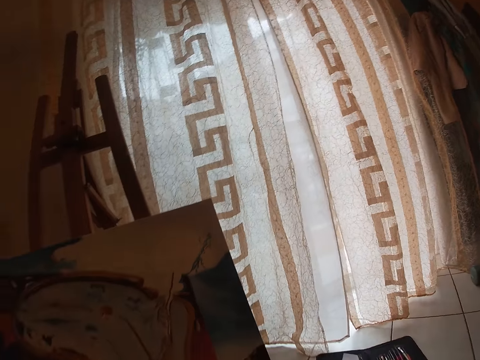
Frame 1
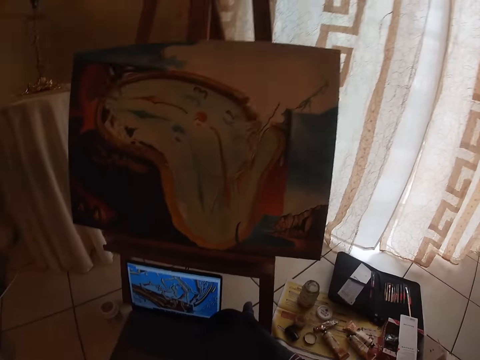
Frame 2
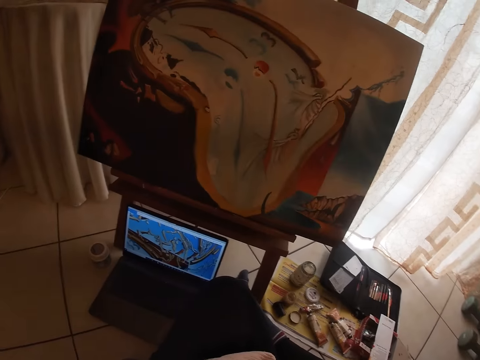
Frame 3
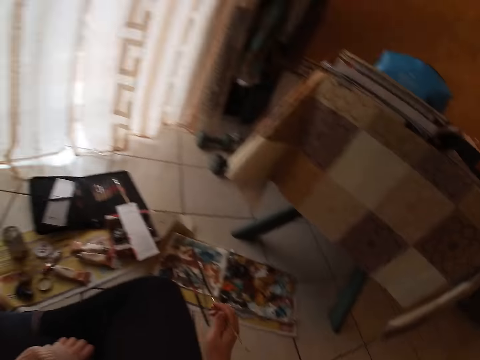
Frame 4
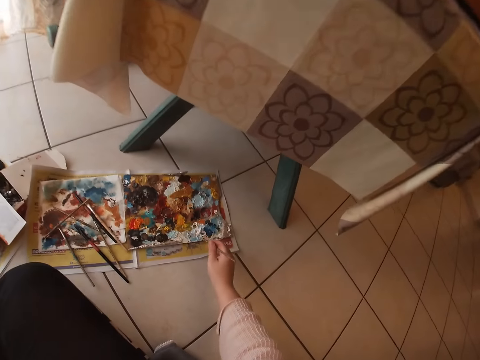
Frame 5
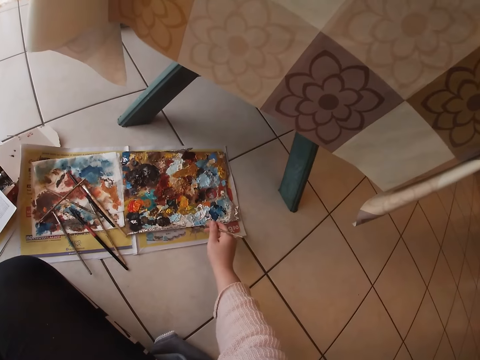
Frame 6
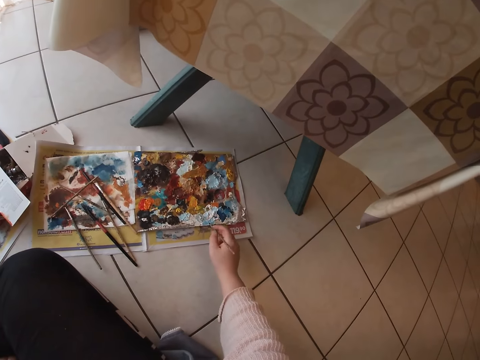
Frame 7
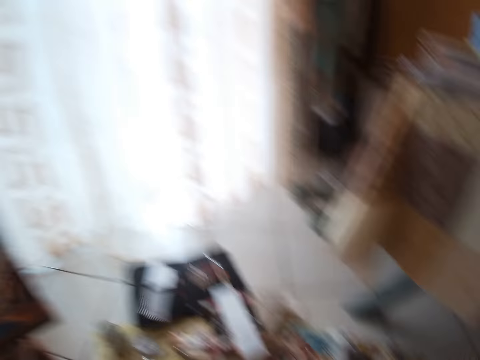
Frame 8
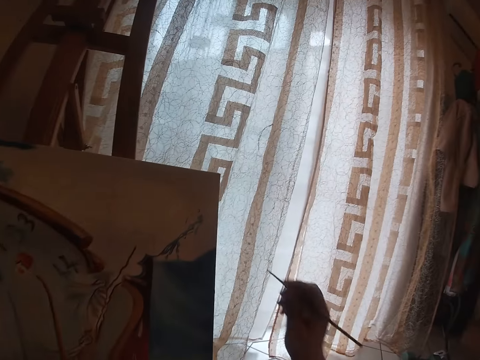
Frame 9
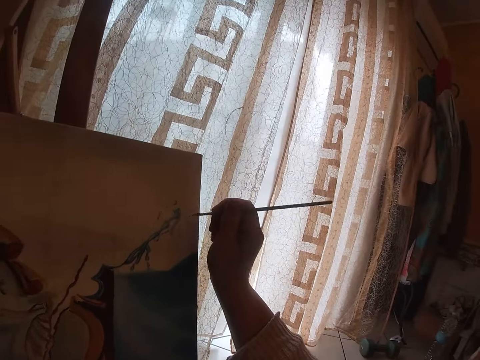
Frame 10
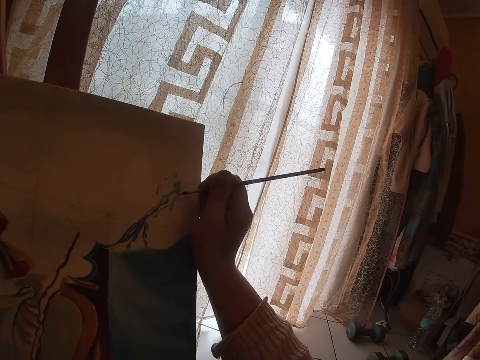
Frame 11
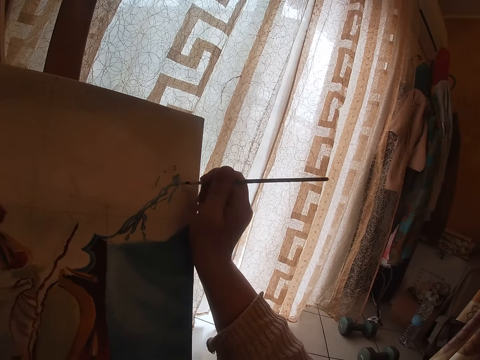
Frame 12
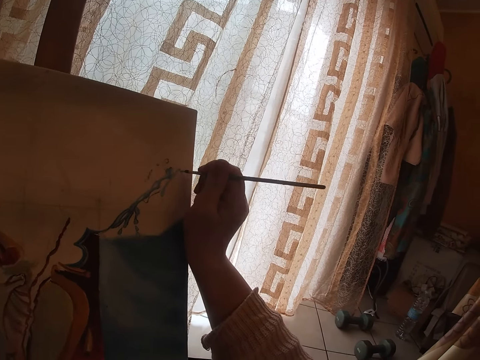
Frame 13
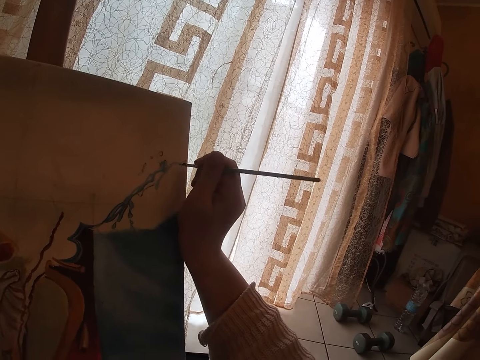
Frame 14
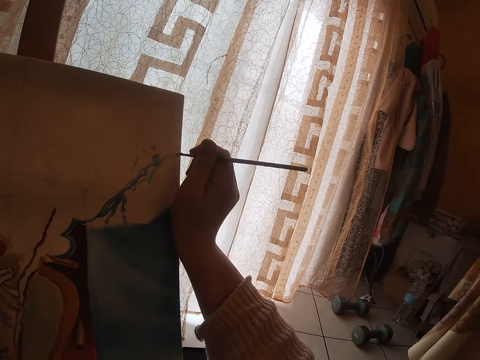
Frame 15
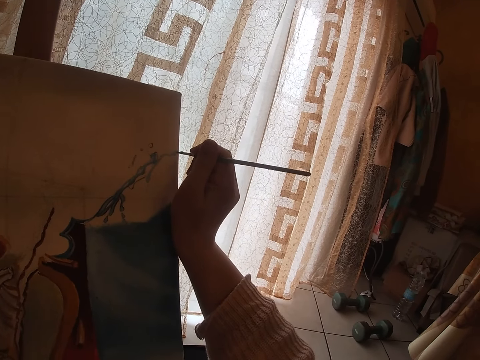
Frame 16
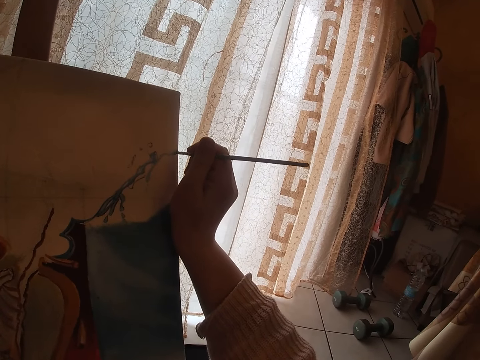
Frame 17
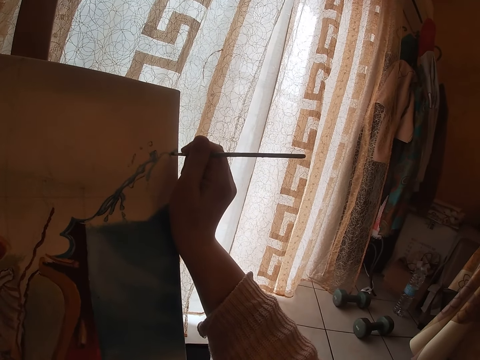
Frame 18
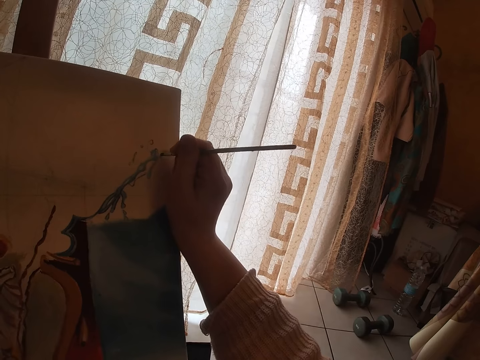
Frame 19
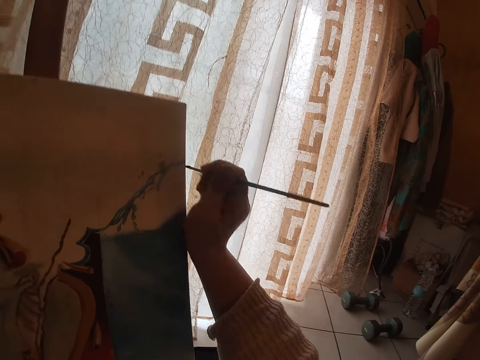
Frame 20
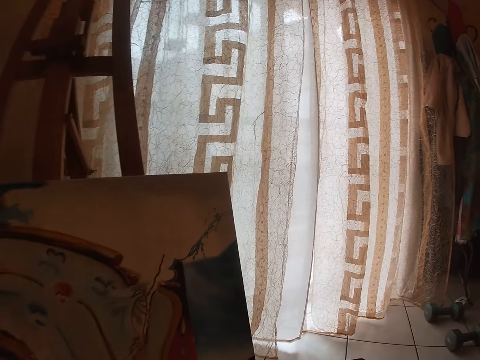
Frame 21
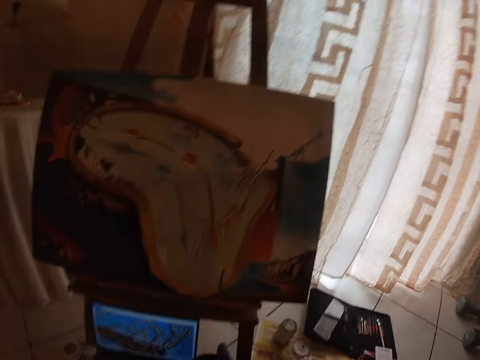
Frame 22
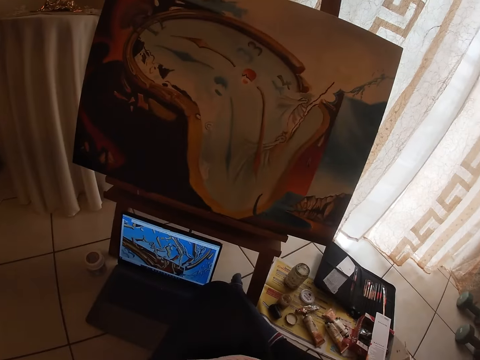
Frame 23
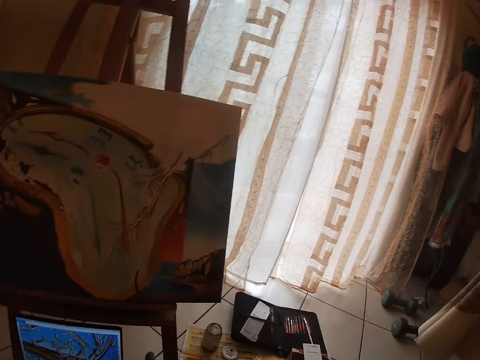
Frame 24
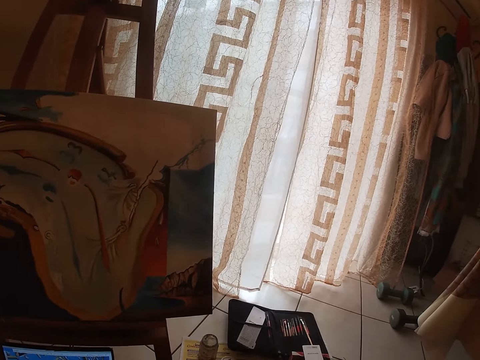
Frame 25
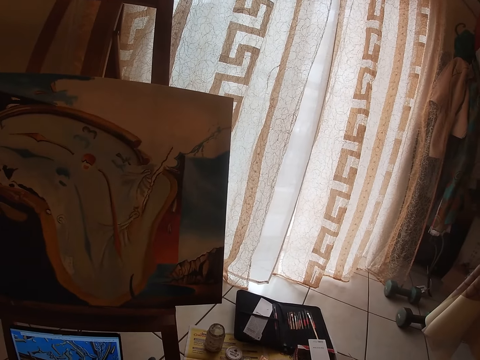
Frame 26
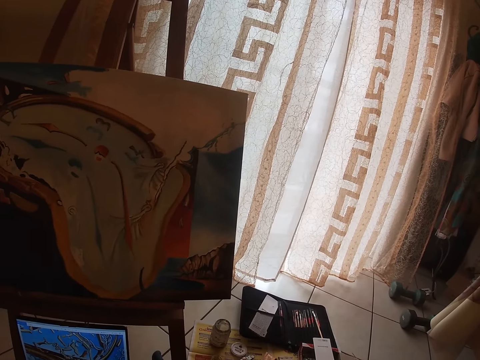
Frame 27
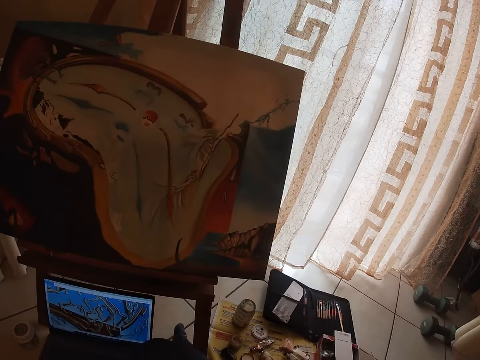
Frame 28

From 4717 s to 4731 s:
The camera wearer looks around. They dab the paint into the palette paper. They paint on the canvas. They look around.

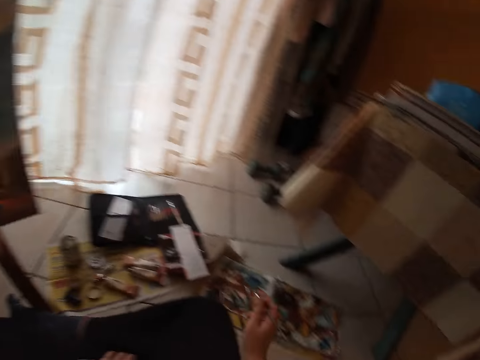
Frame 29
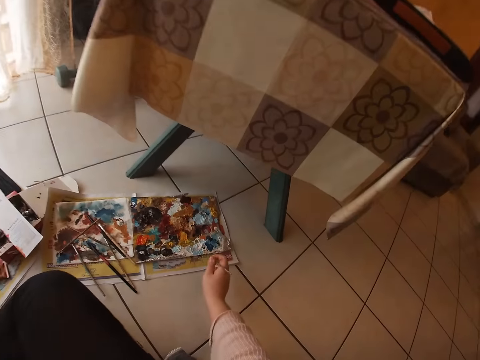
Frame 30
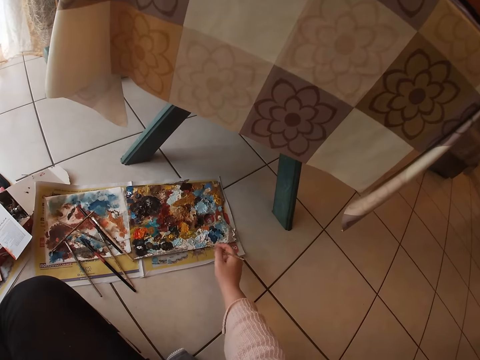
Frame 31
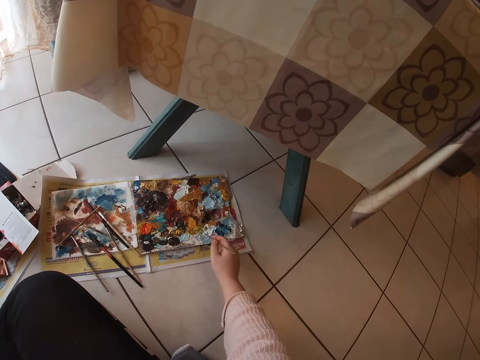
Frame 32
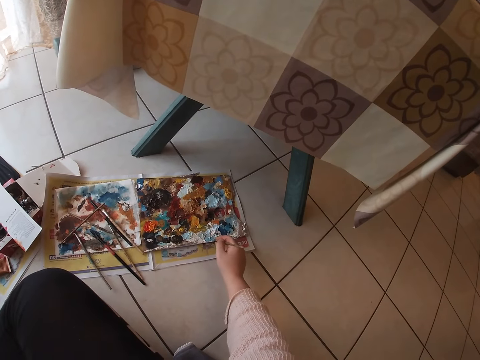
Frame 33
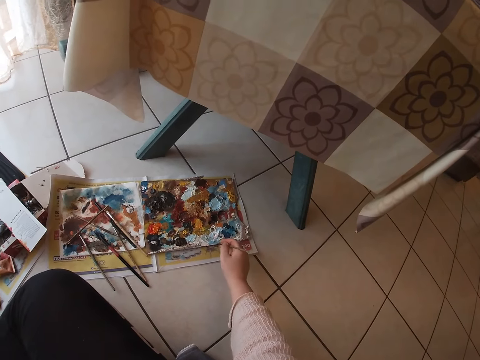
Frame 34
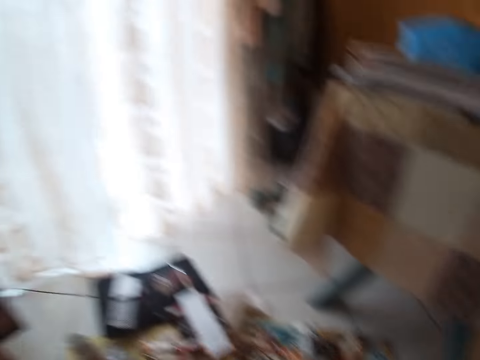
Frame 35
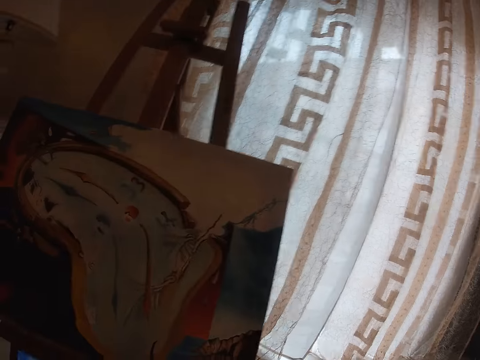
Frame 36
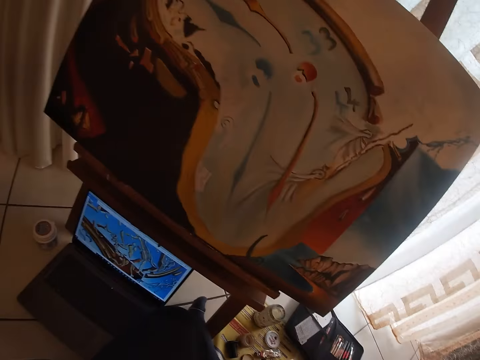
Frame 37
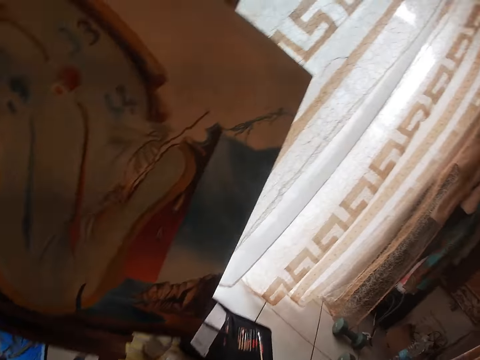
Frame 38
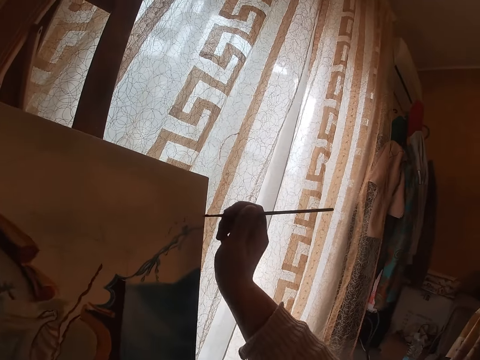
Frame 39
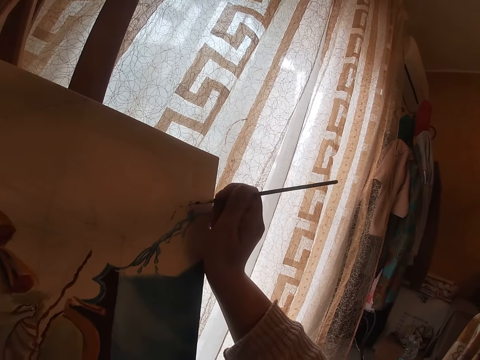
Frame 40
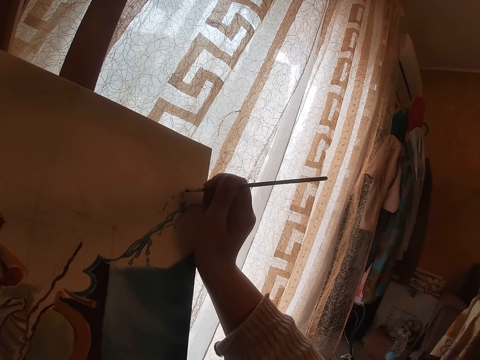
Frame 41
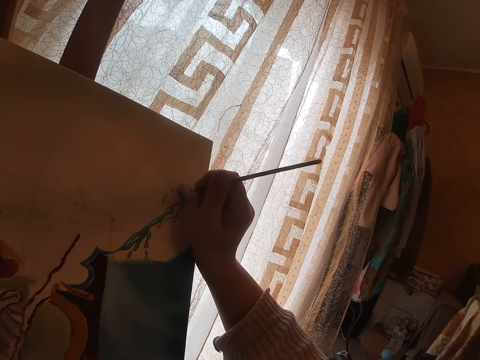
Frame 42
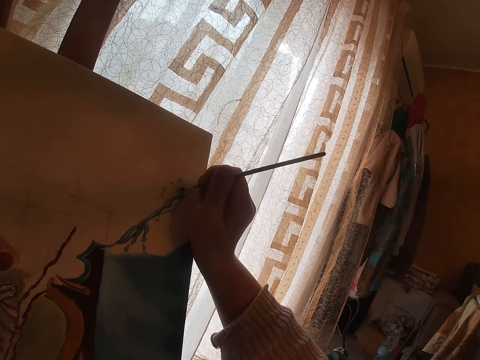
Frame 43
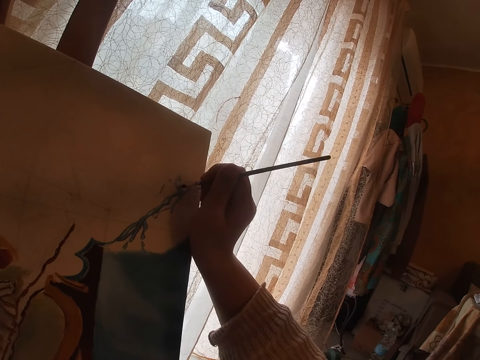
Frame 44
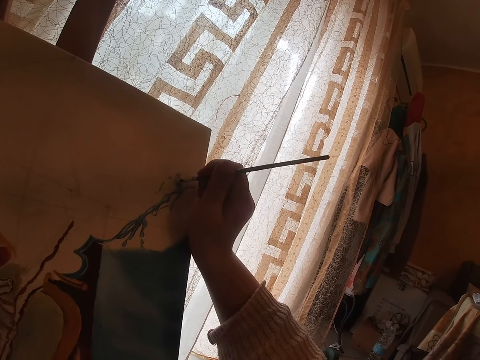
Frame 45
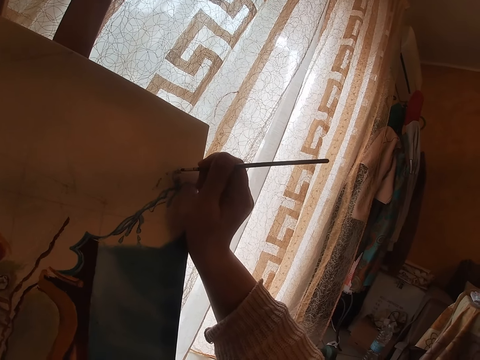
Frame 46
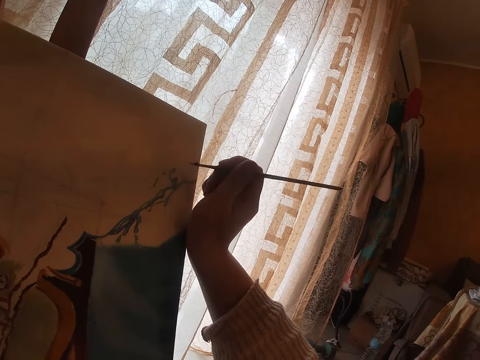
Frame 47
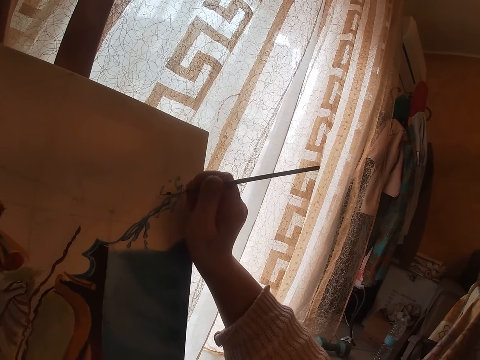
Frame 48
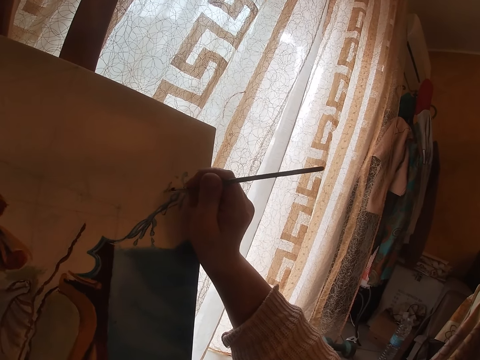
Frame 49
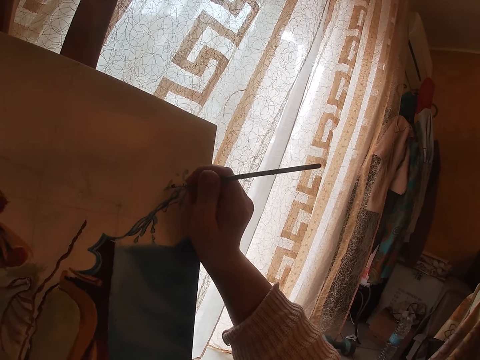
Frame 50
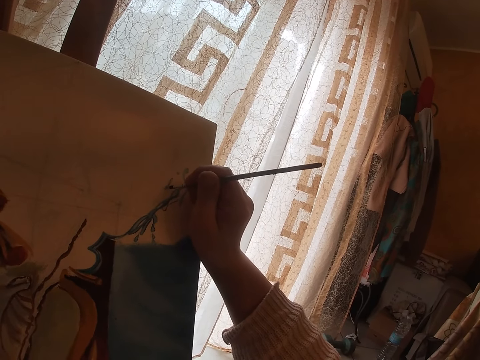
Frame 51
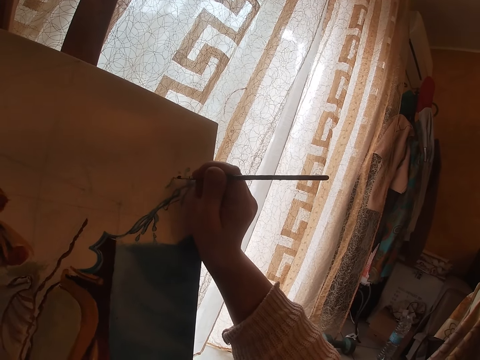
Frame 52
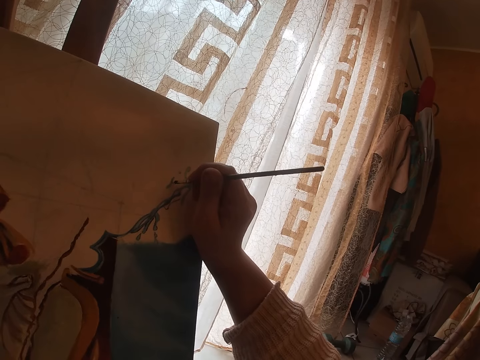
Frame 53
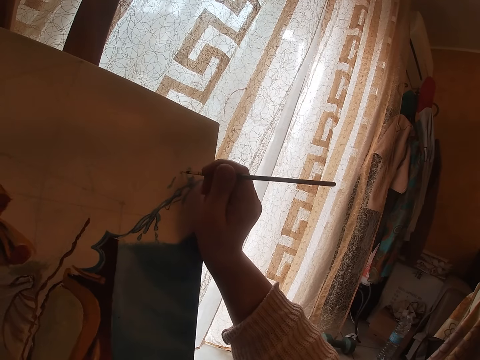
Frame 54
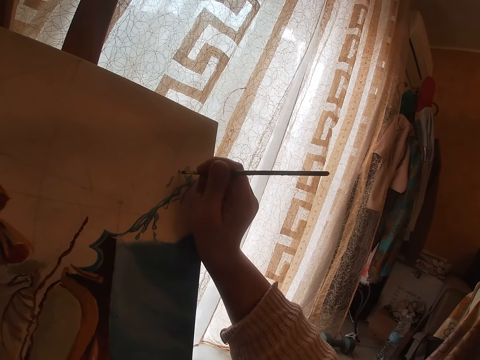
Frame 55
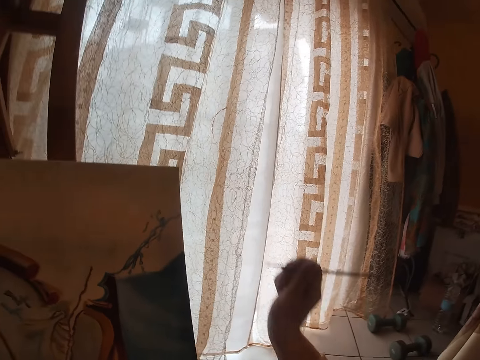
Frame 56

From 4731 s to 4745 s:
The camera wearer dabs the paint into the palette paper. They paint on the canvas.
